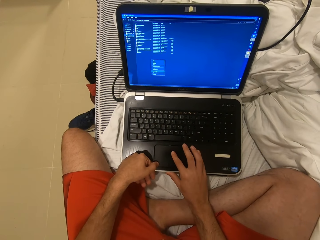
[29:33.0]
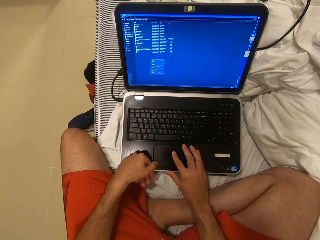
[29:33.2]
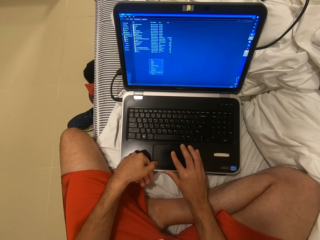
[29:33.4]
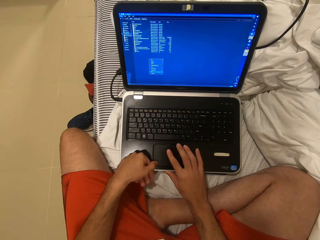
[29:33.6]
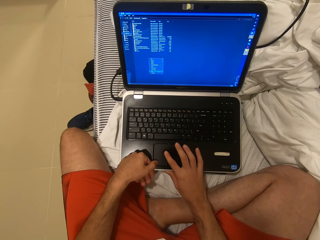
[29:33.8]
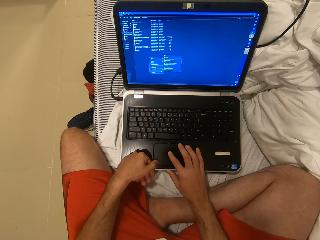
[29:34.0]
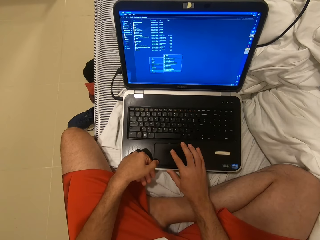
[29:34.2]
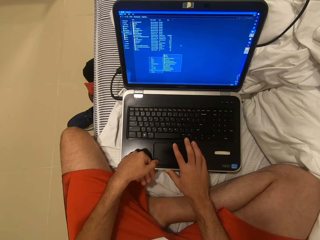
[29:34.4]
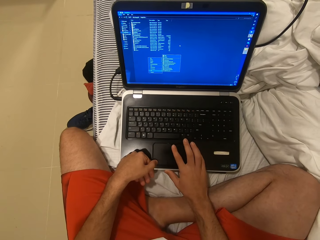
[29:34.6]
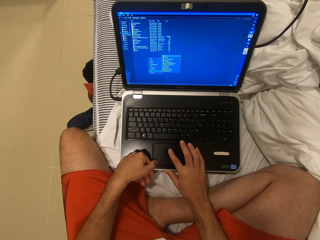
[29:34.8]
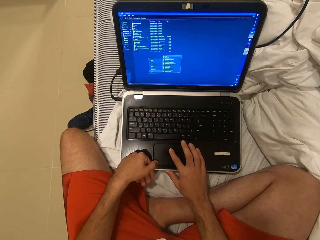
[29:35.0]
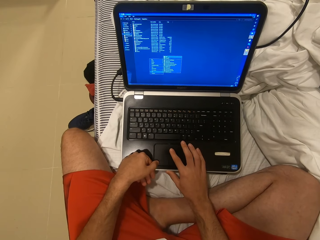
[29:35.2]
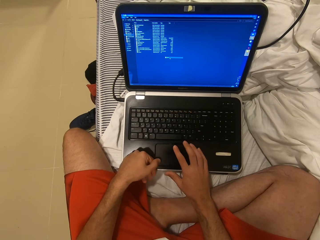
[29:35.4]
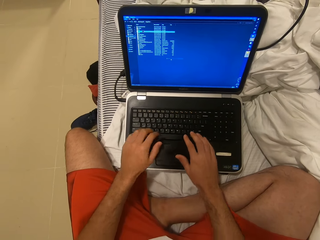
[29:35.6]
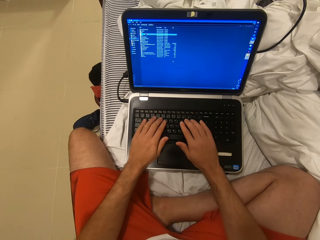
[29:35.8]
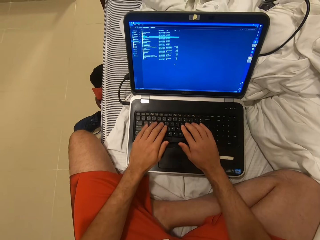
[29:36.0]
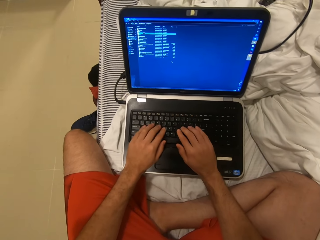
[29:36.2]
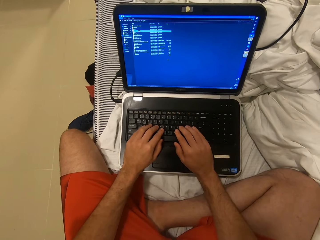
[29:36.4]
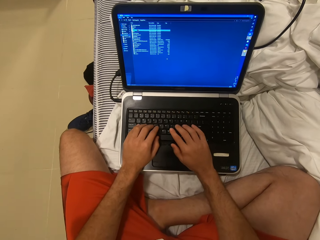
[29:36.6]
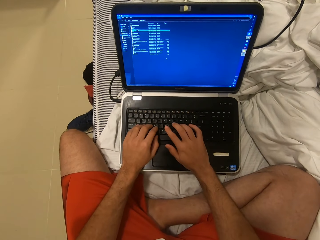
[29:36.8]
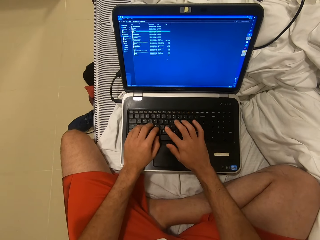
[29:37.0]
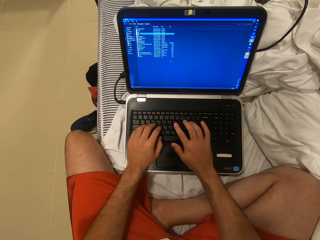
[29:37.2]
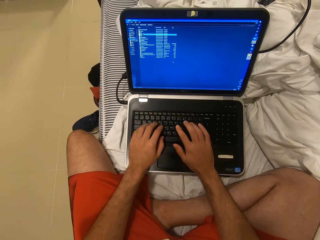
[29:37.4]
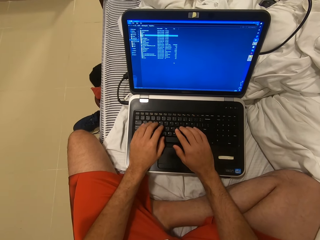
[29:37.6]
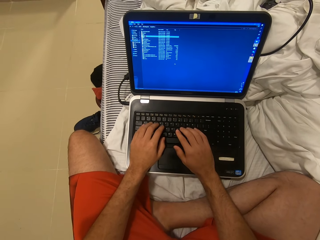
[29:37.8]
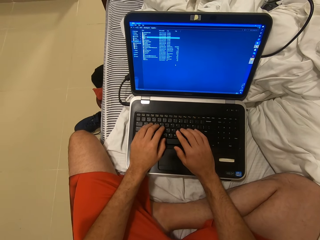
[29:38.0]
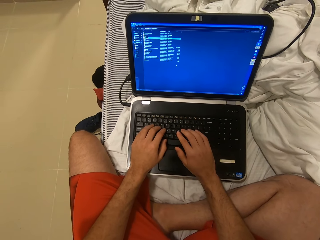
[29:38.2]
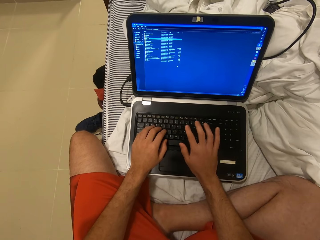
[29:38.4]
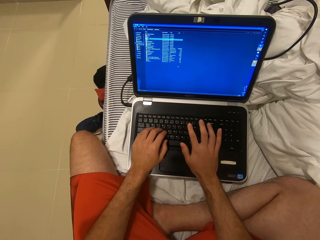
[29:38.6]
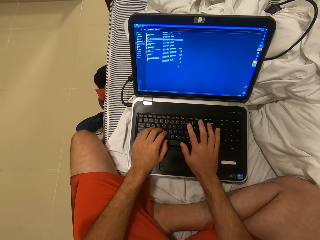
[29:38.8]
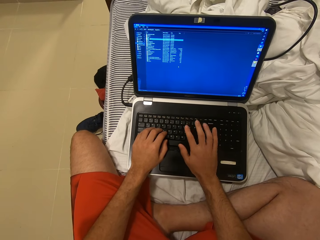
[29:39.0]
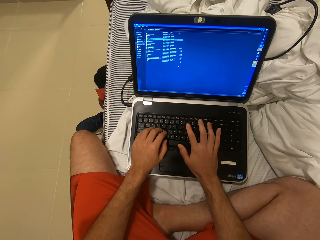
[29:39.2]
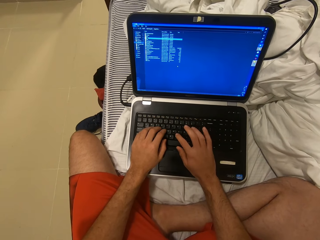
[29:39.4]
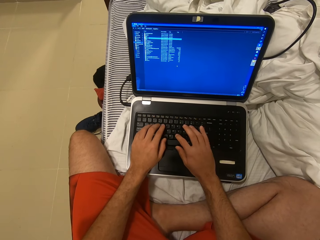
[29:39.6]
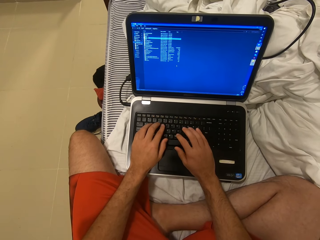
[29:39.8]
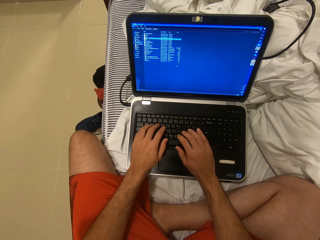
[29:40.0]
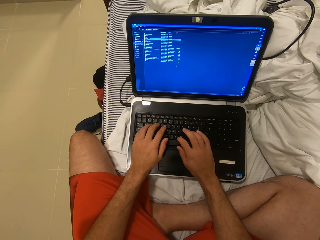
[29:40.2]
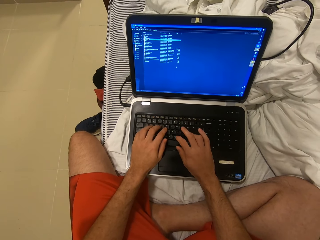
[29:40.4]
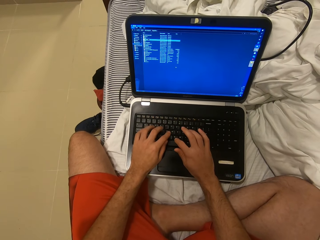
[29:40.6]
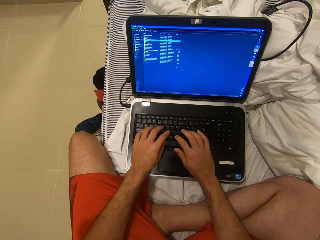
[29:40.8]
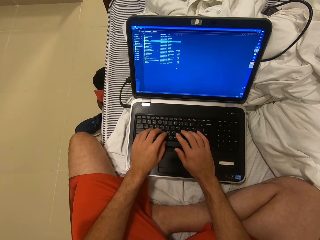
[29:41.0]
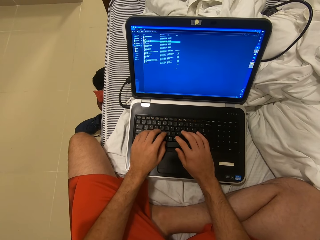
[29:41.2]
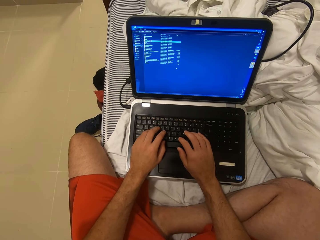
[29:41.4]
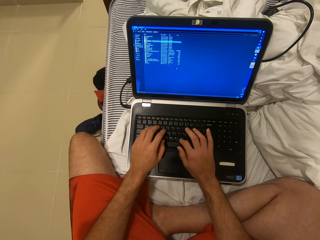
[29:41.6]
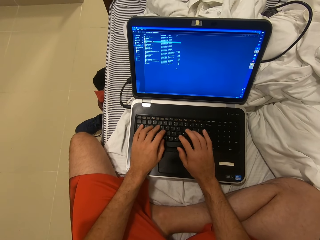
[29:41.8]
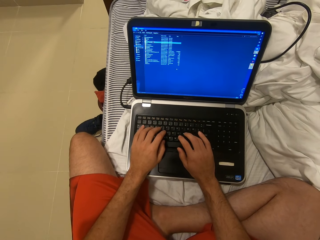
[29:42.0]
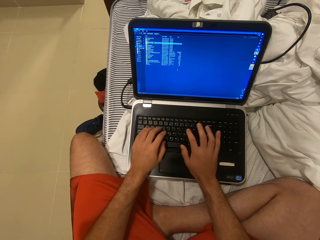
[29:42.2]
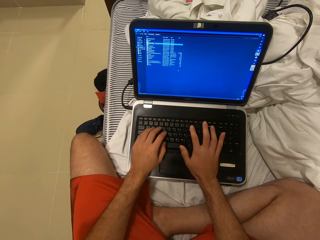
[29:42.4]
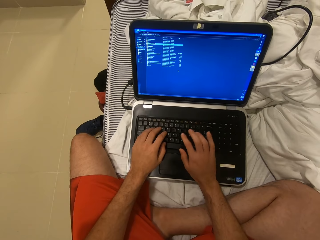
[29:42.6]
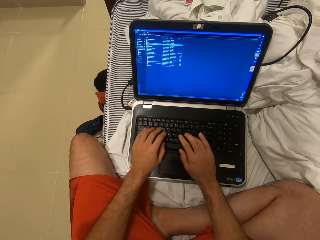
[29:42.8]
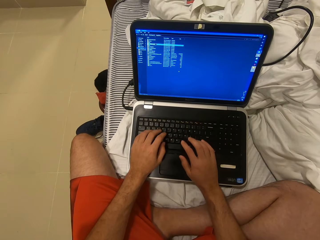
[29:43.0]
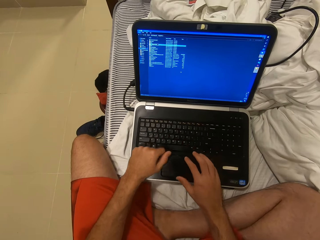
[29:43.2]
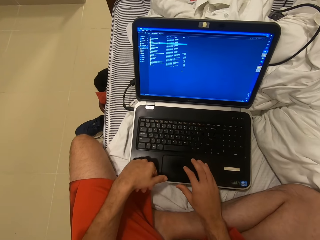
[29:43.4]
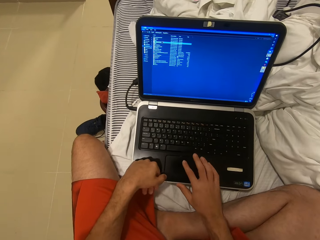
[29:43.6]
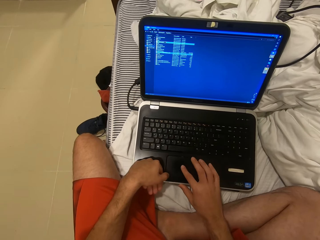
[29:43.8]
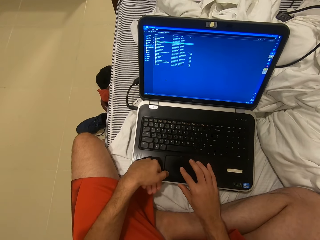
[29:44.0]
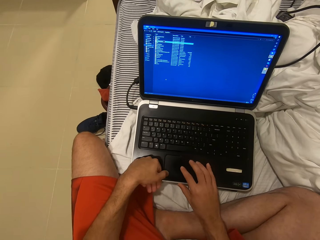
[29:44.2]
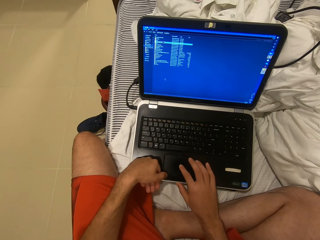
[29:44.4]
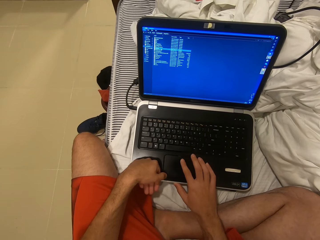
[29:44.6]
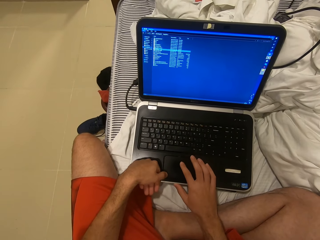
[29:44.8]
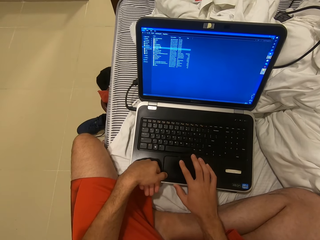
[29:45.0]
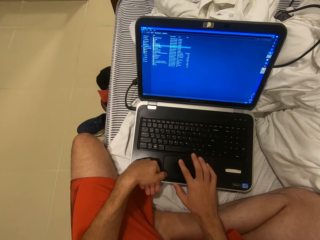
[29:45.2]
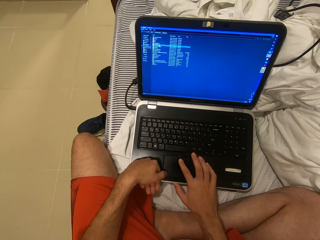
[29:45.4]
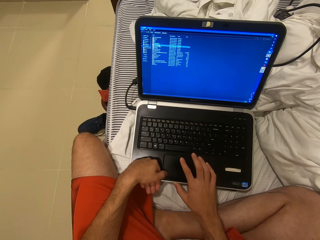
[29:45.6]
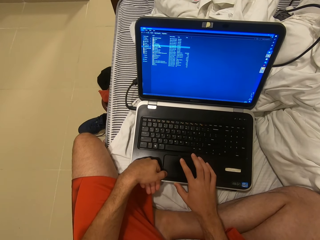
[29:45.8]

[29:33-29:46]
The camera wearer types on the laptop keyboard. They scroll on the laptop.

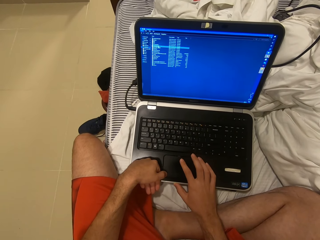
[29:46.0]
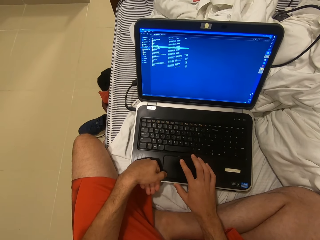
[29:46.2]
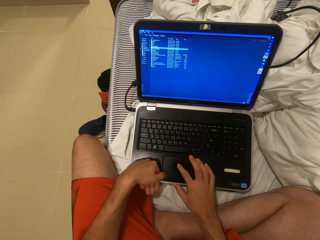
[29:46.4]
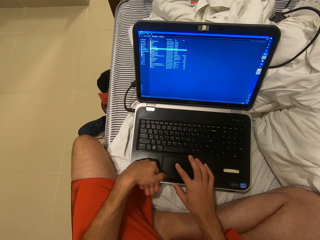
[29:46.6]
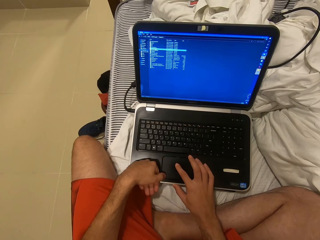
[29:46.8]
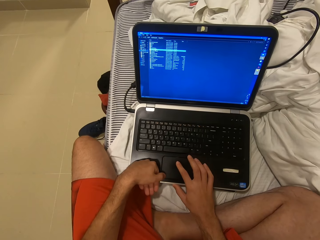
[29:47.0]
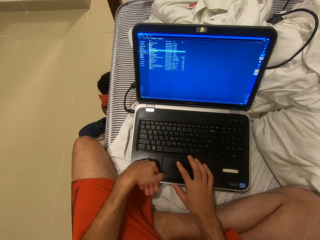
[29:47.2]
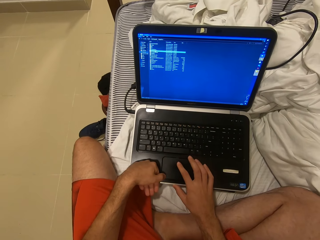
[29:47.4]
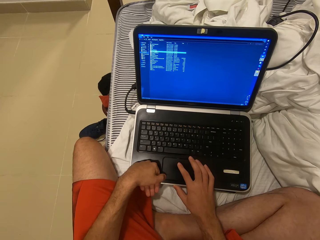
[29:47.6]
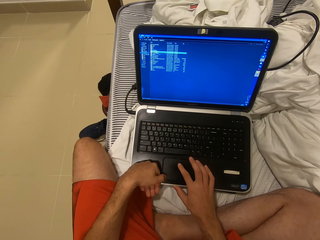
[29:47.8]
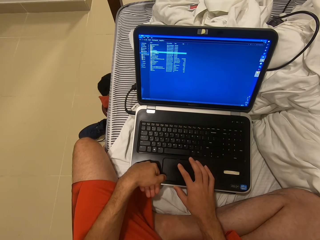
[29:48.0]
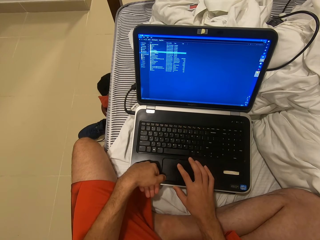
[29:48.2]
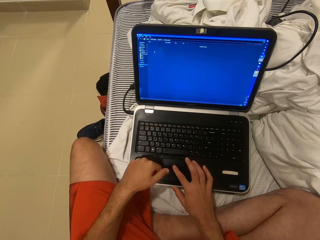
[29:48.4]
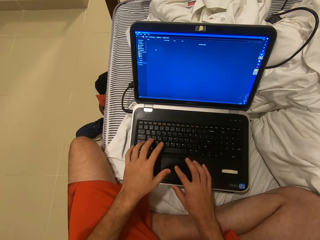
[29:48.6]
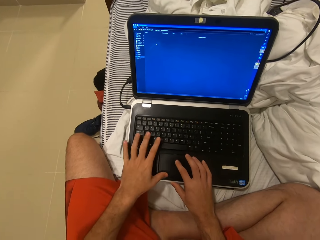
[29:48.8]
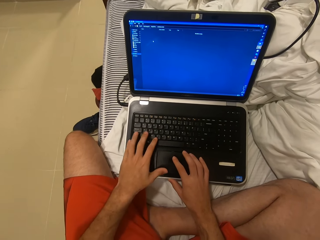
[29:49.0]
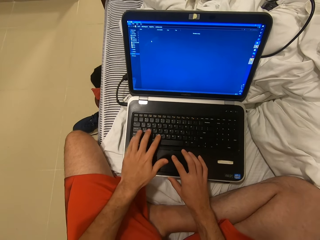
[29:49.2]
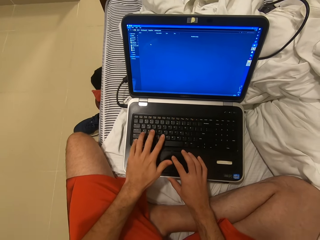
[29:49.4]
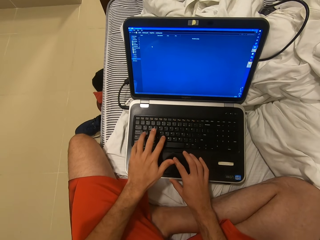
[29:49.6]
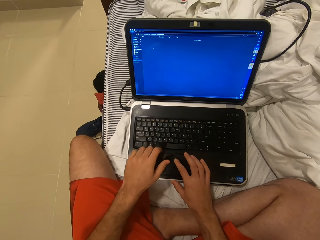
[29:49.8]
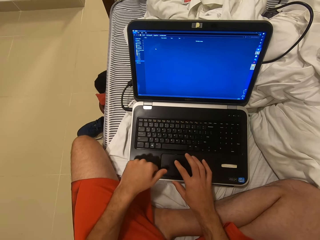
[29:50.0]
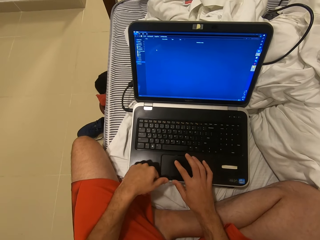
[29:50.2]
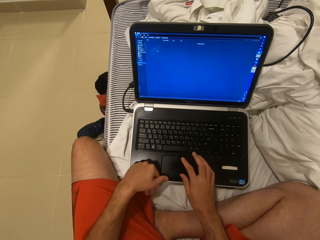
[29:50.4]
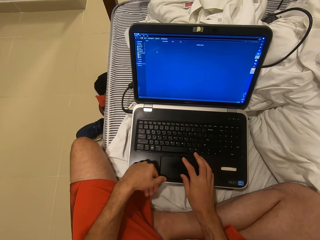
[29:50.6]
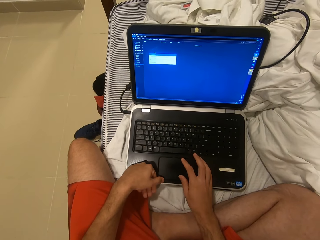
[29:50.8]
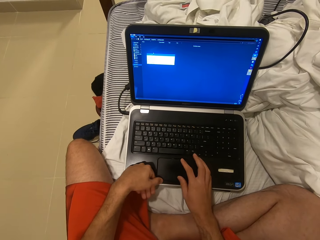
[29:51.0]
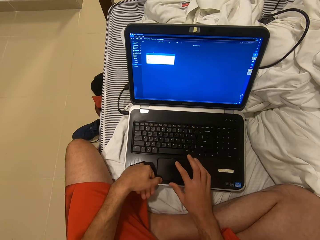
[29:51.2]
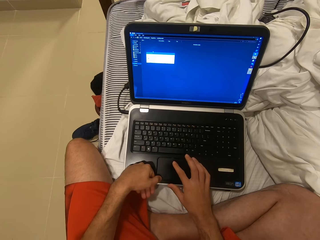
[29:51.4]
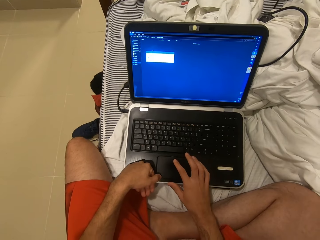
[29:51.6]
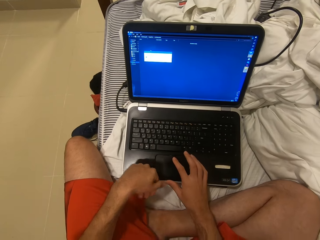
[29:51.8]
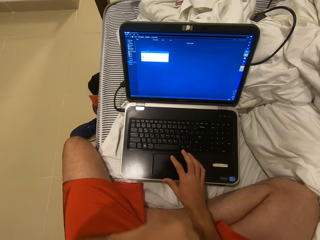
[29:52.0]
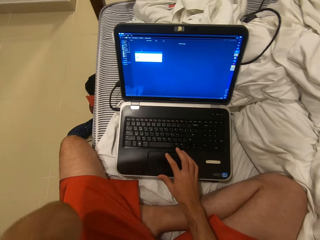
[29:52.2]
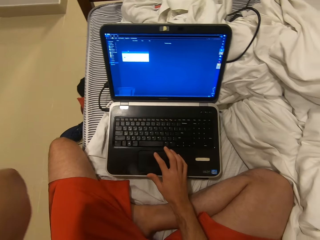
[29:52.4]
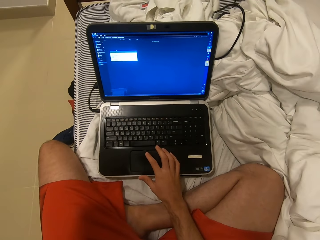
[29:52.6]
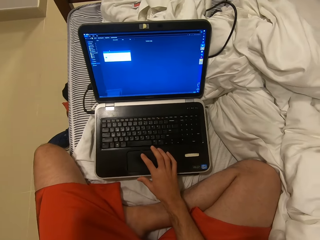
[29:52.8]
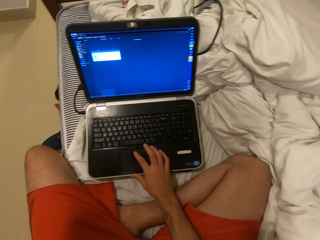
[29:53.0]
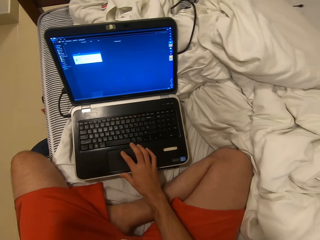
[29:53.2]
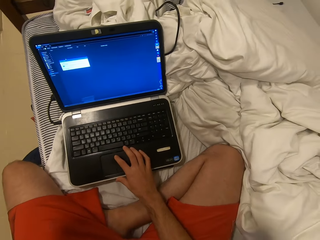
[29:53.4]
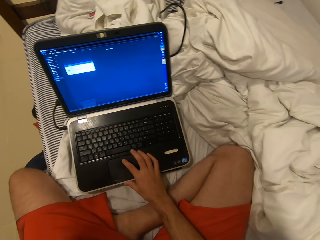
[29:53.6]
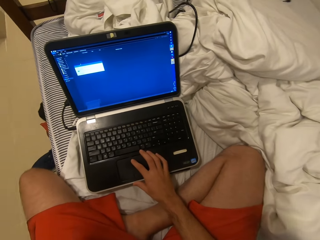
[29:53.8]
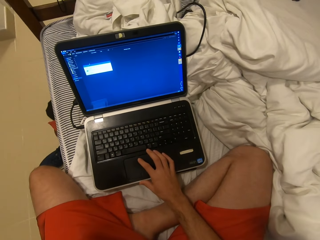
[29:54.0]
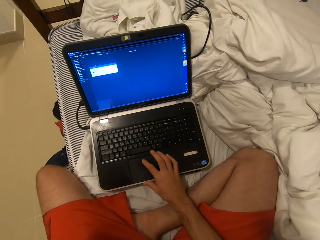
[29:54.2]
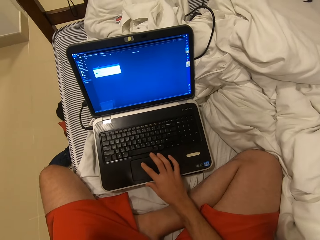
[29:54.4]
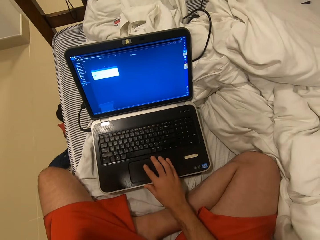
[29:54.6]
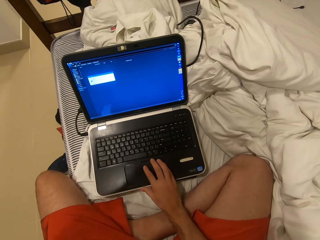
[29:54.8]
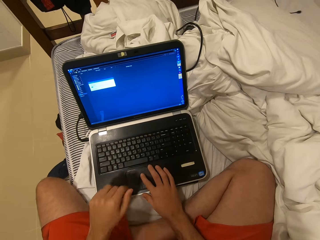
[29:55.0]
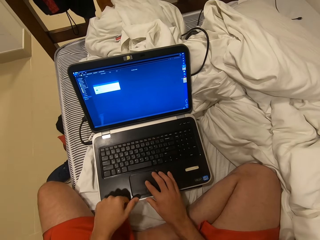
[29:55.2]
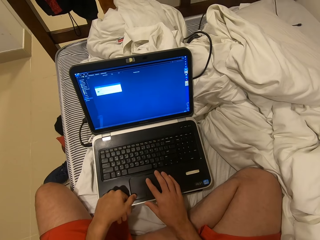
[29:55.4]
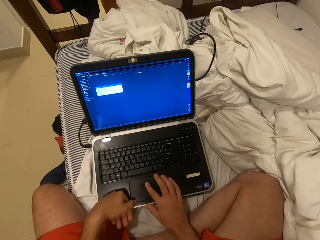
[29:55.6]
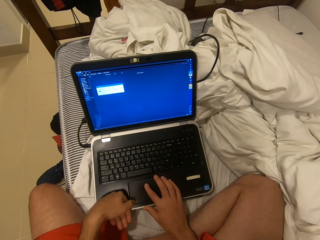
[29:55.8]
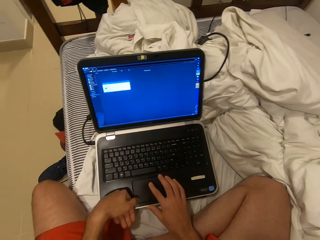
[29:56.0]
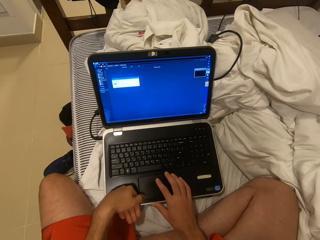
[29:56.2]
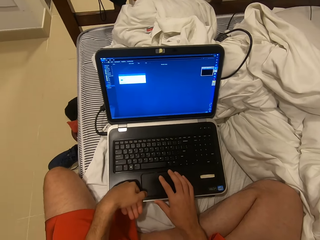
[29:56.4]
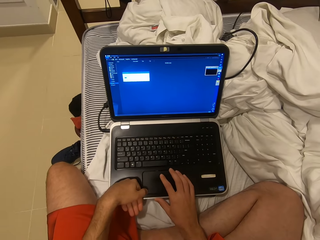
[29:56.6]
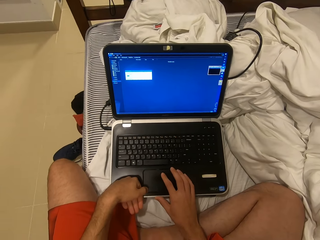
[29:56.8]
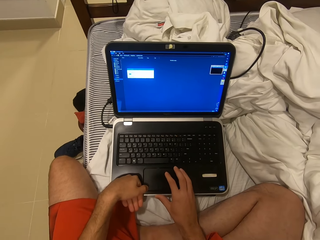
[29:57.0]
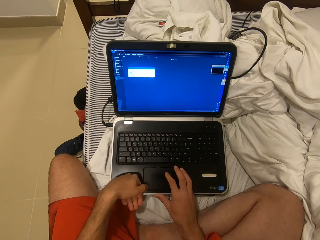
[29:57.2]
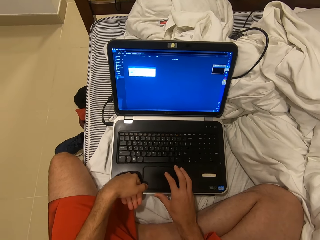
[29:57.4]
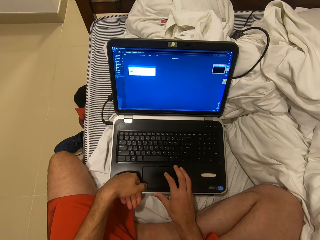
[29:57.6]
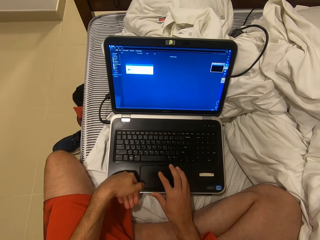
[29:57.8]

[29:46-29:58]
The camera wearer types on the laptop keyboard. They scroll on the laptop. They lift the left hand. They fix a camera. They scroll on the laptop. They operate the laptop.
